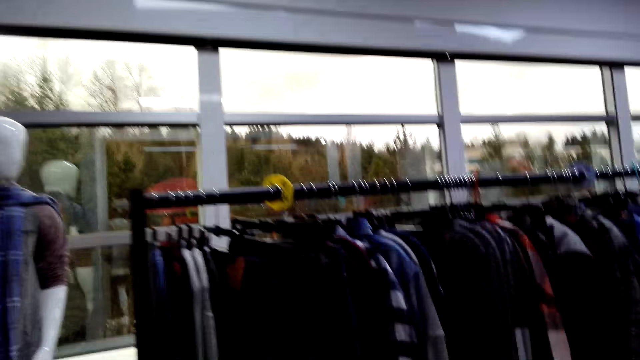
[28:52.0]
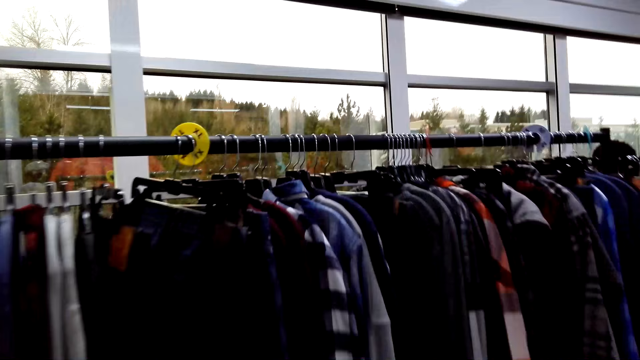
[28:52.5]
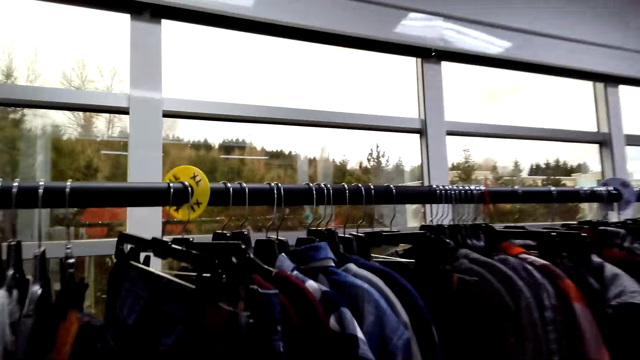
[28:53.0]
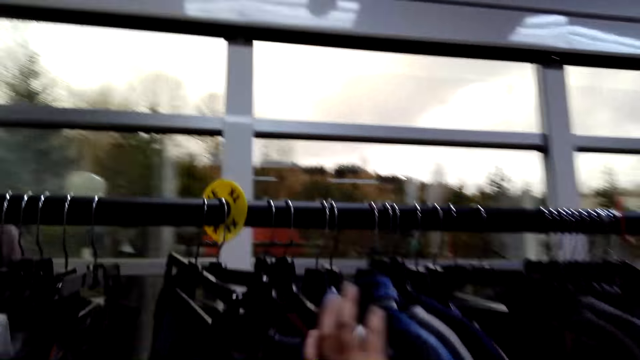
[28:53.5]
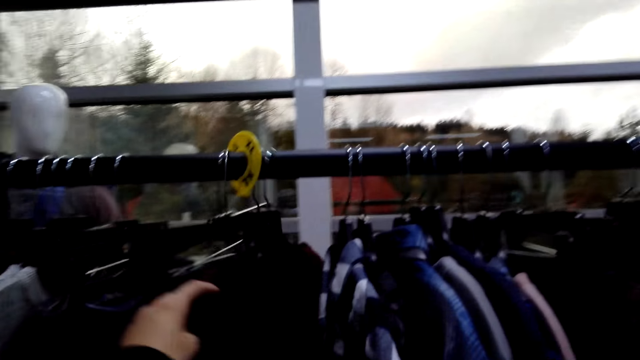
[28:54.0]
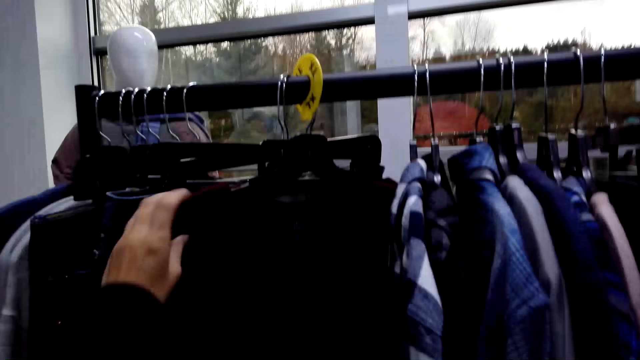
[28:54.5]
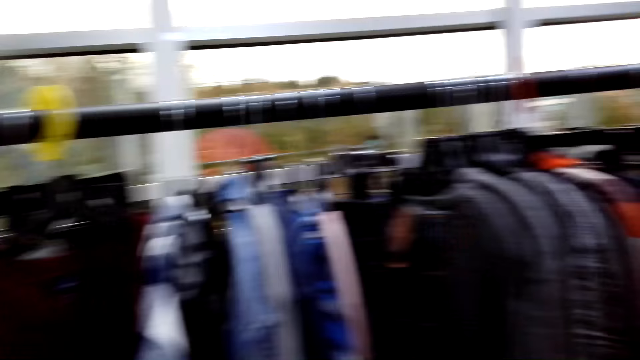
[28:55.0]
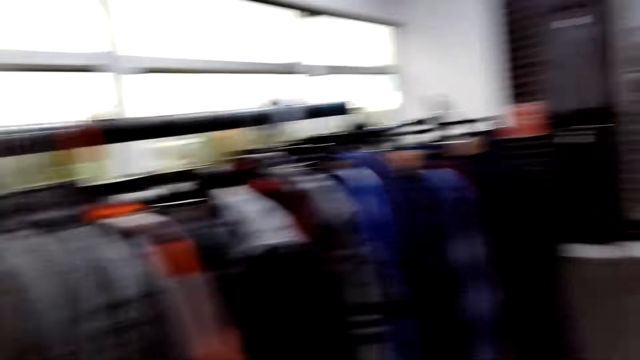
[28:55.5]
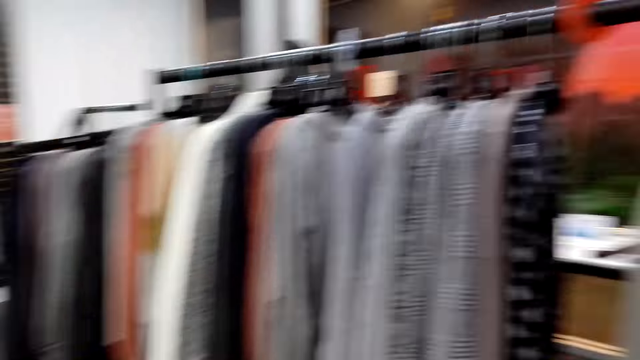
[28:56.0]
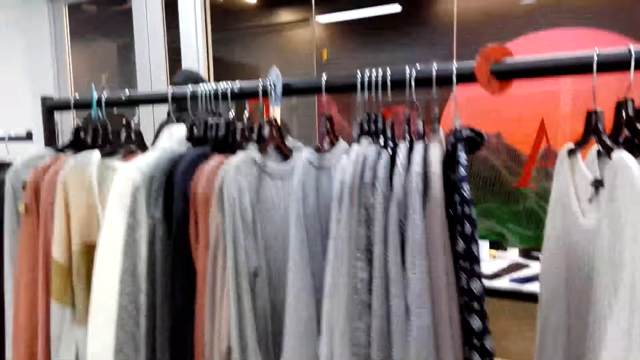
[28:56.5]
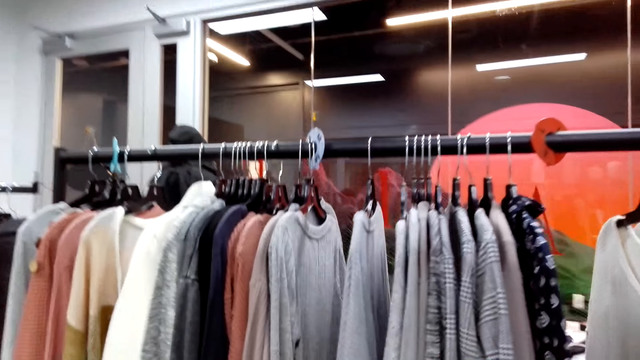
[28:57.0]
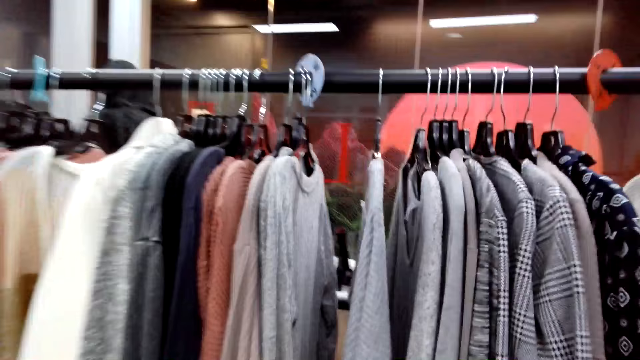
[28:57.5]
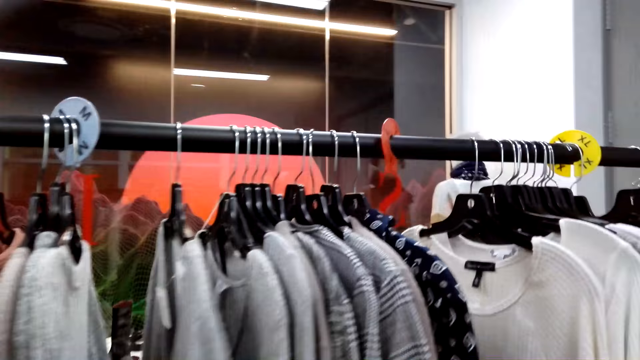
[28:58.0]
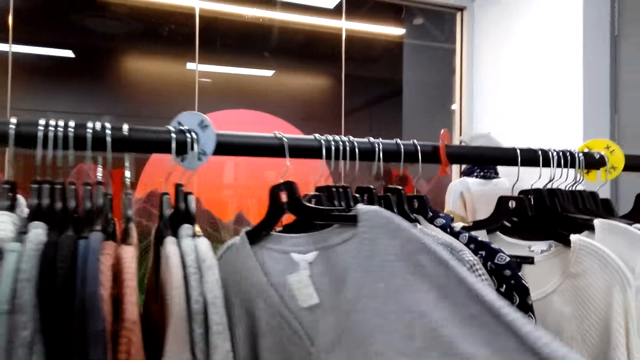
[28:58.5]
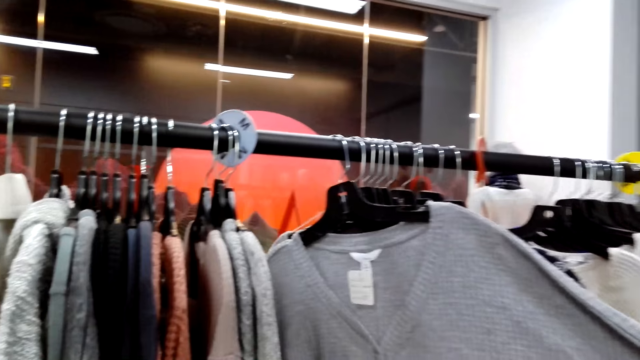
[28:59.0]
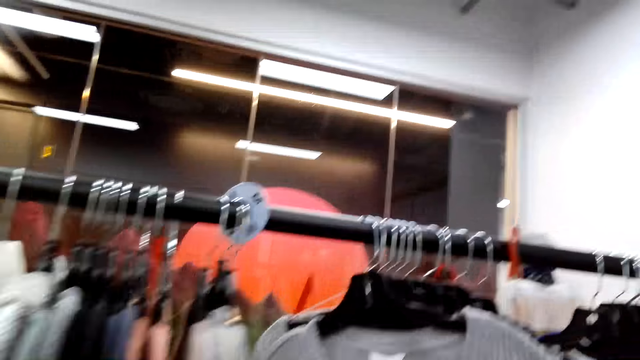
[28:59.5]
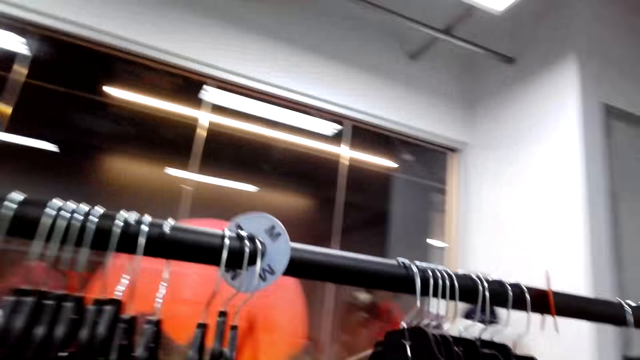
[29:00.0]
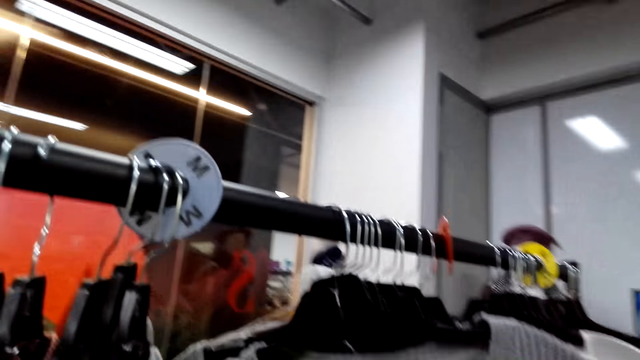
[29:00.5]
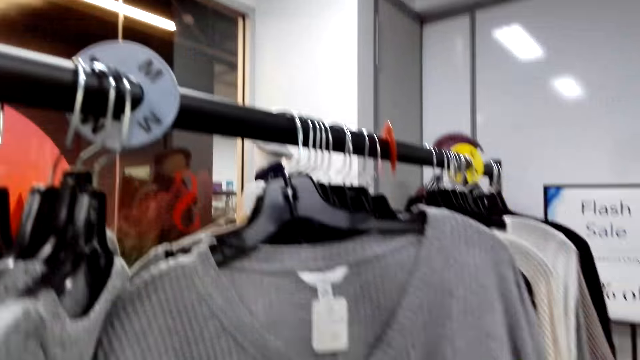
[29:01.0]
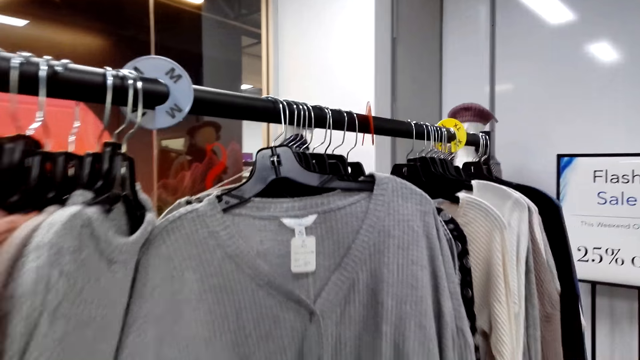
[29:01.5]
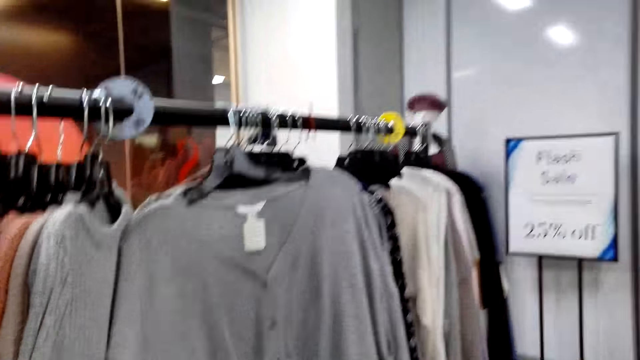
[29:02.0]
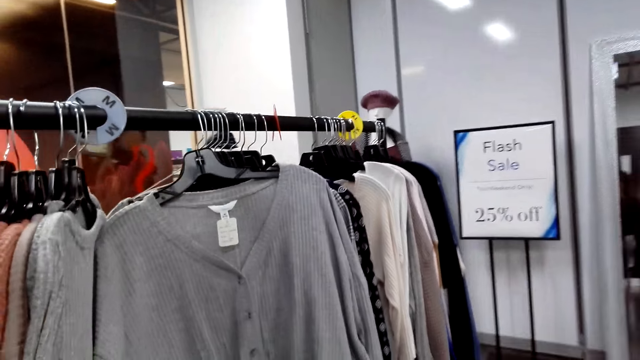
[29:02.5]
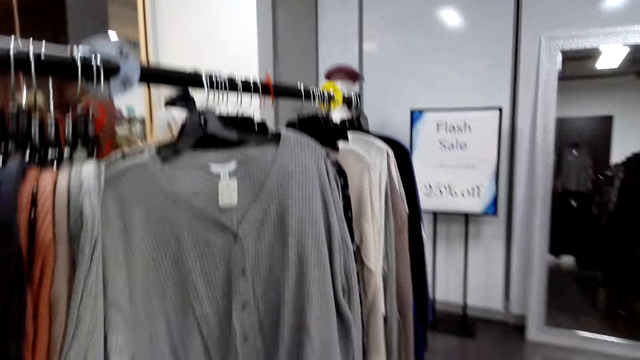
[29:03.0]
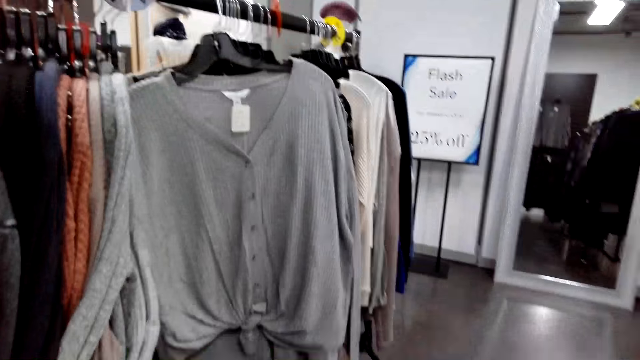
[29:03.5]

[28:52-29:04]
The camera wearer checks the clothes on a hanger line.

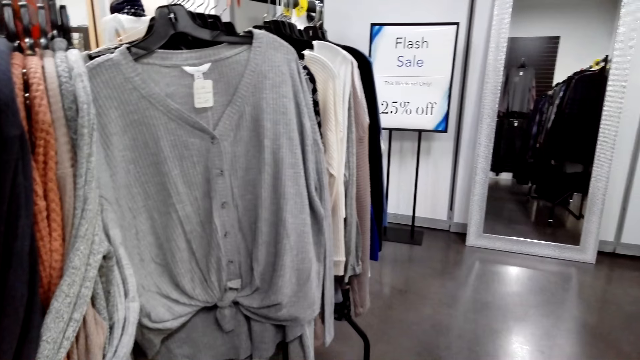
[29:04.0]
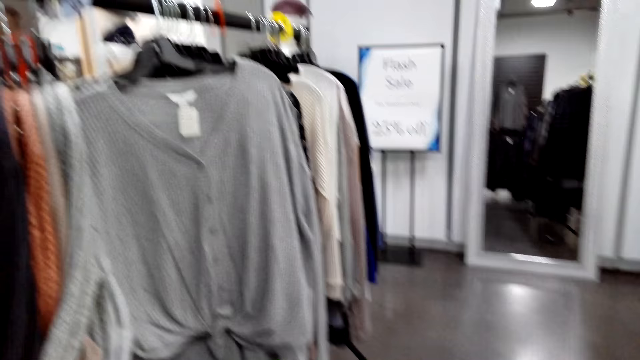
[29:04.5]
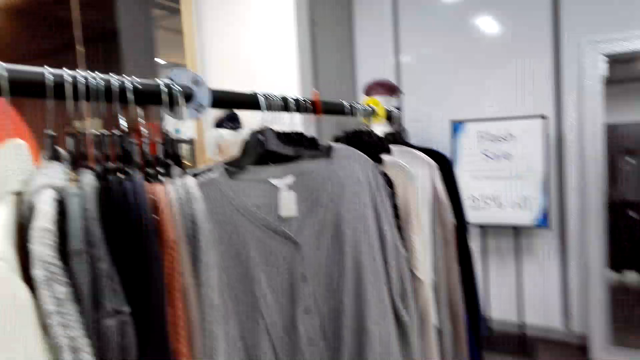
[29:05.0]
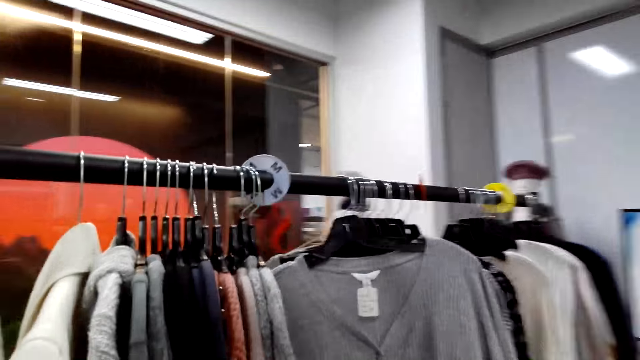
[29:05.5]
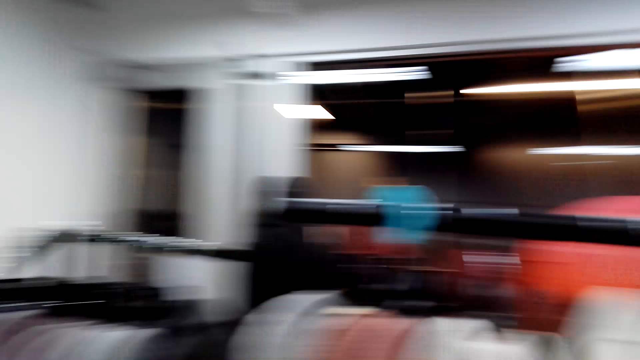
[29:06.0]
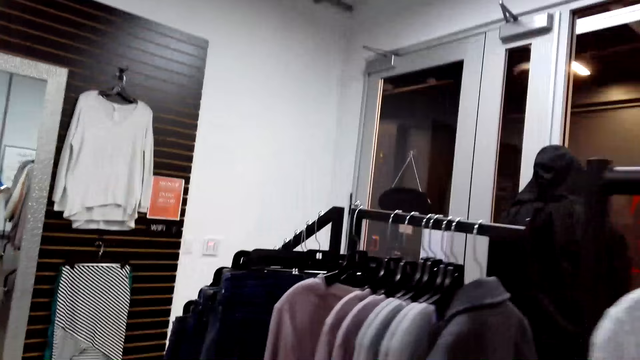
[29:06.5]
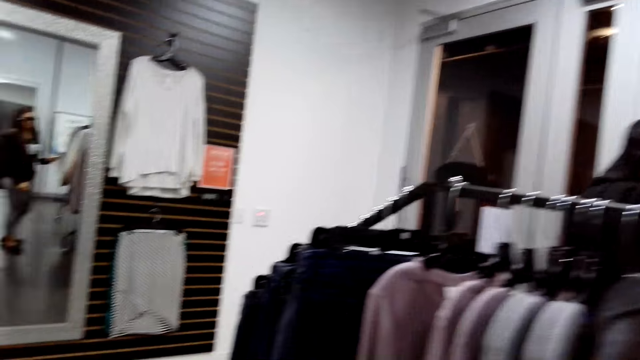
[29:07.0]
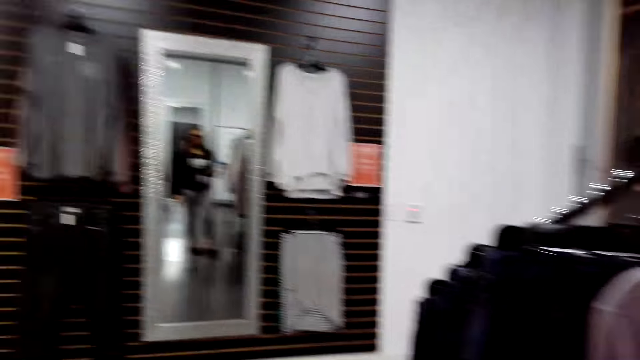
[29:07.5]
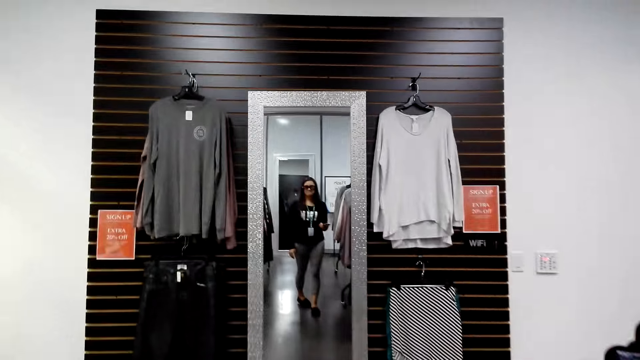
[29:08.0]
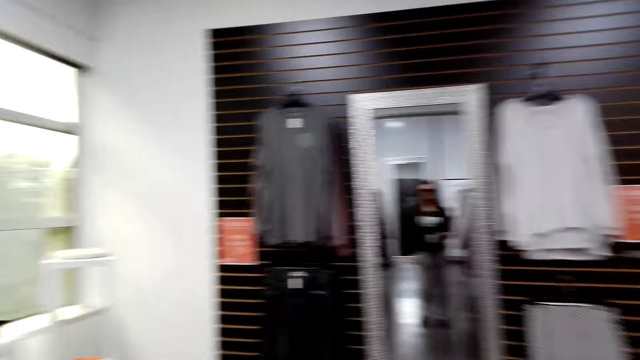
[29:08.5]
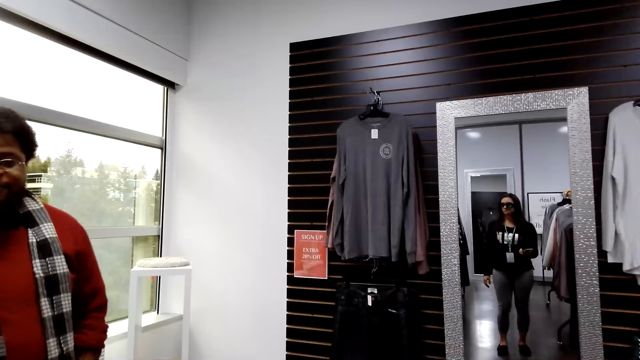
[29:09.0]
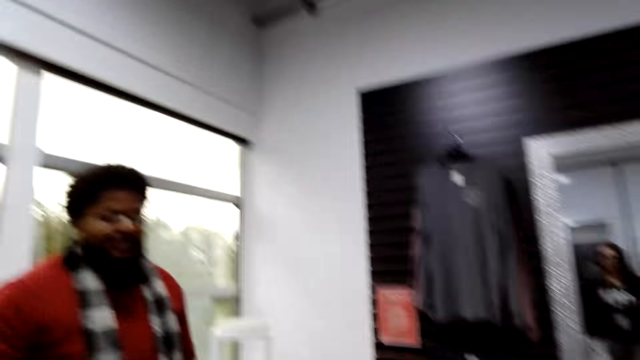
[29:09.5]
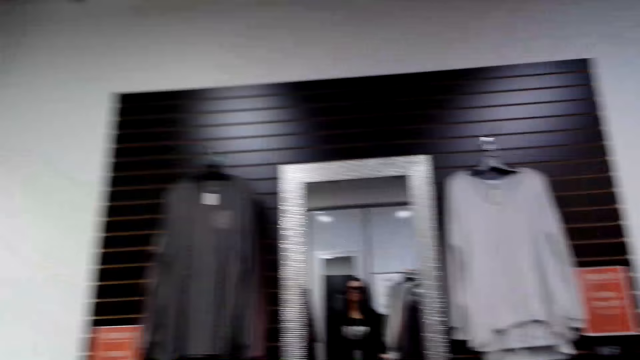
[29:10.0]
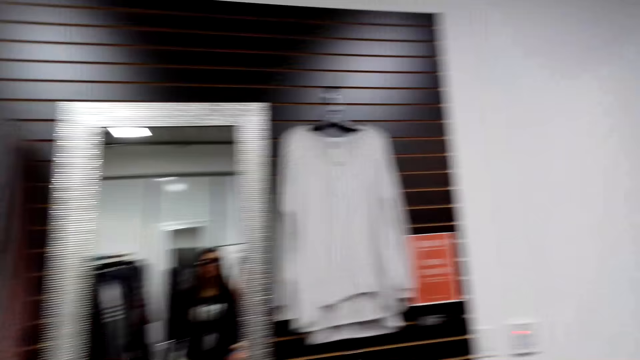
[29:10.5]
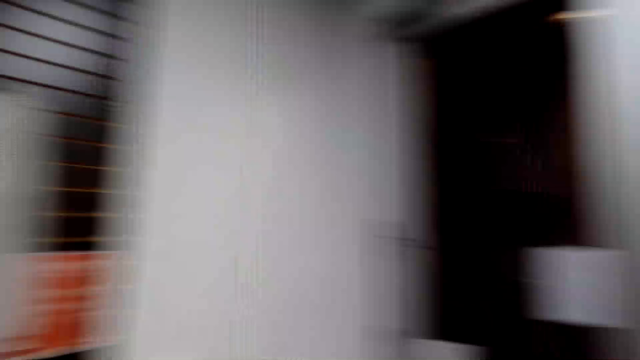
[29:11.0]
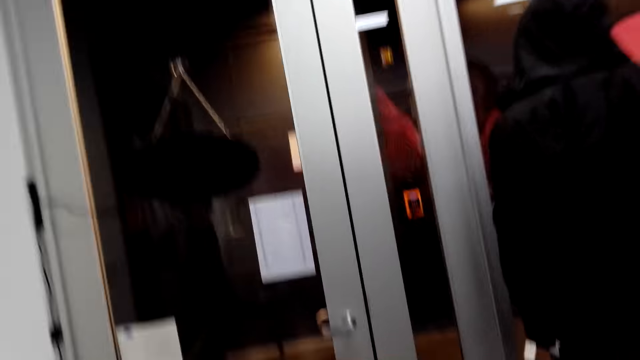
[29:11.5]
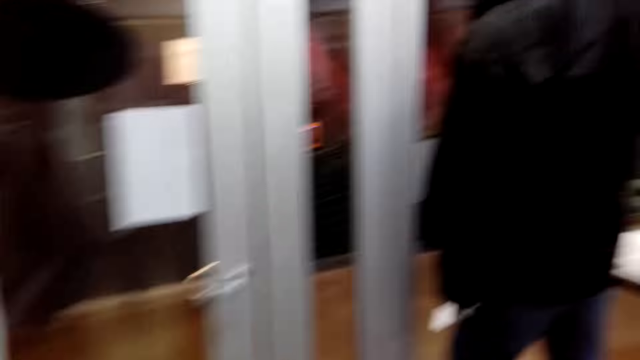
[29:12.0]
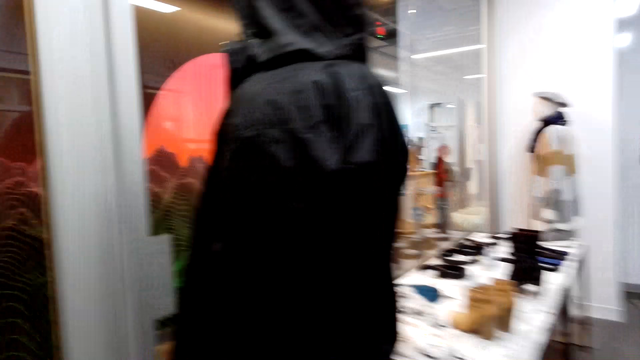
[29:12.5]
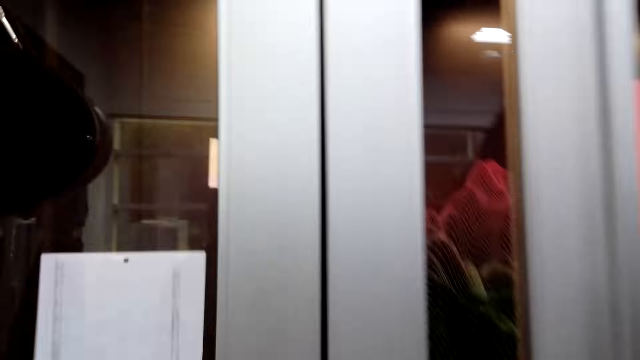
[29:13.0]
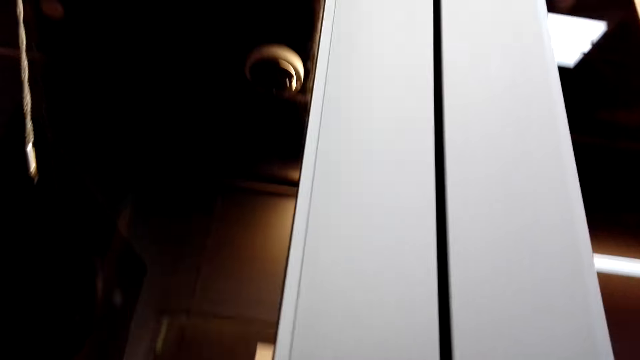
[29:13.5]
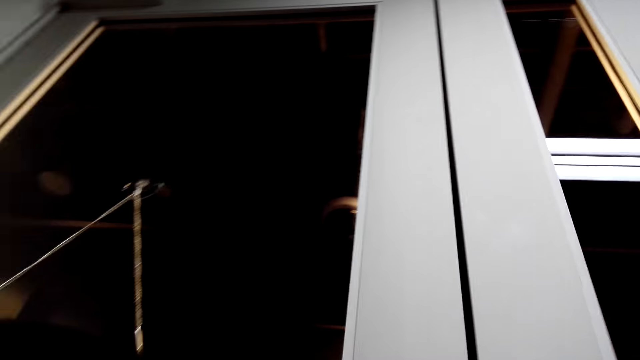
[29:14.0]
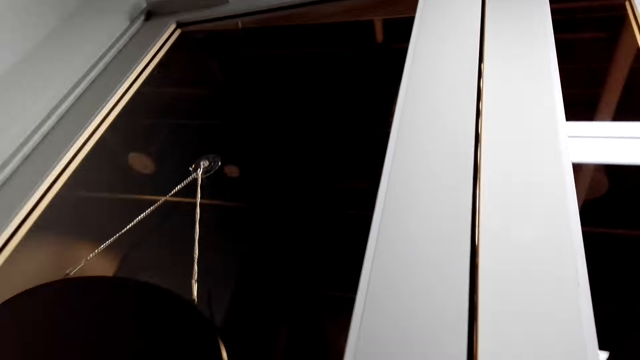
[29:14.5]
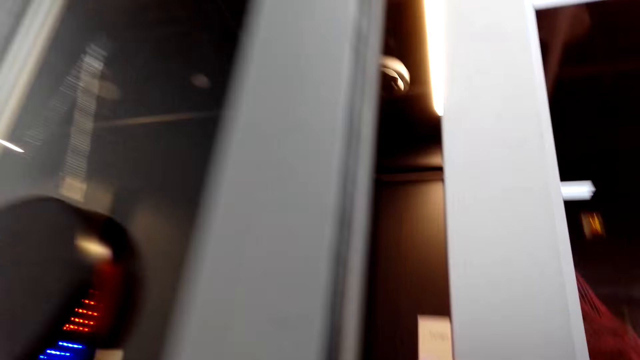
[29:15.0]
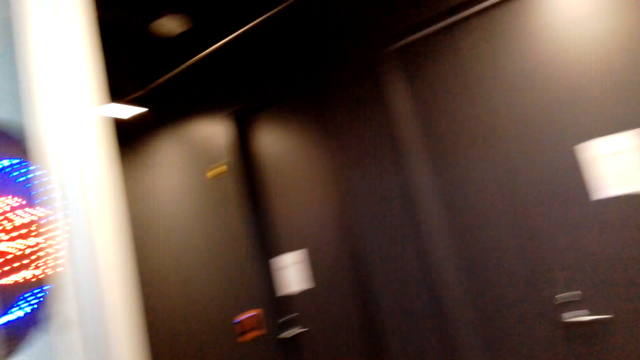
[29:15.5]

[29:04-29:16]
The camera wearer walks around the boutique. A man walks around the boutique.
